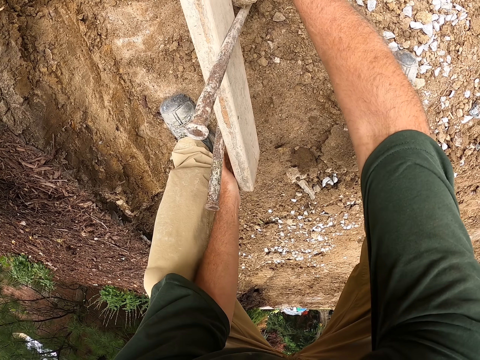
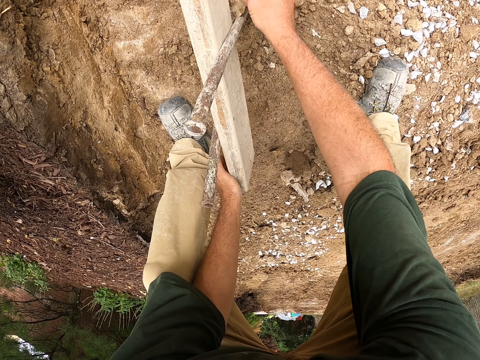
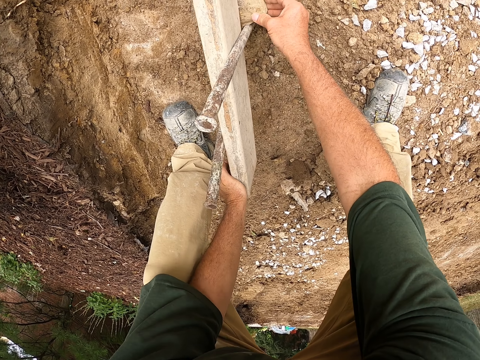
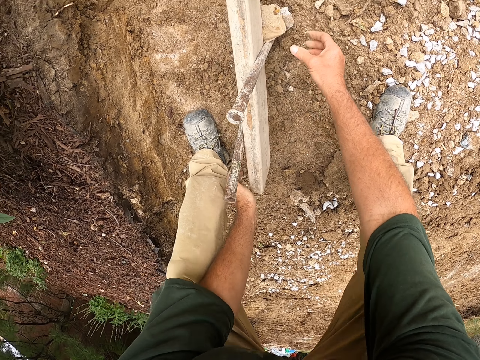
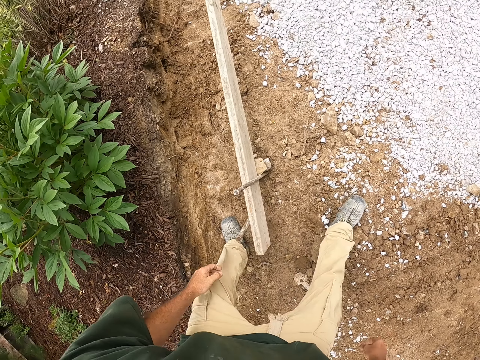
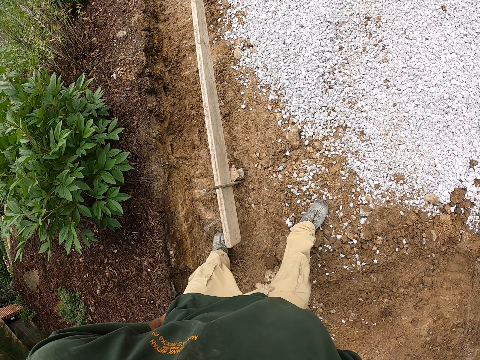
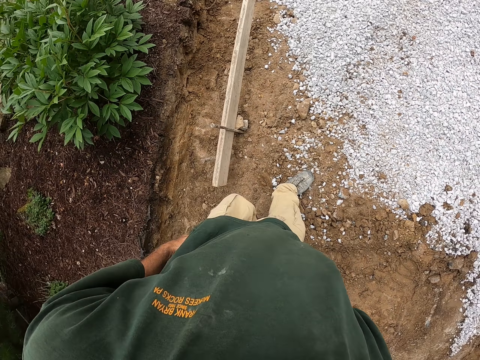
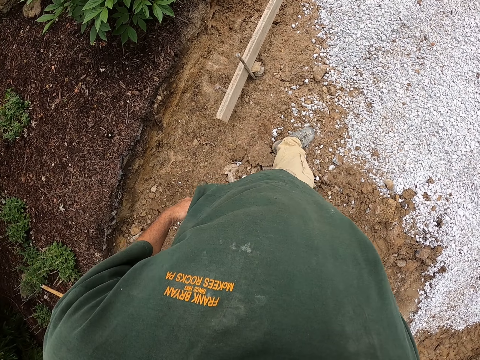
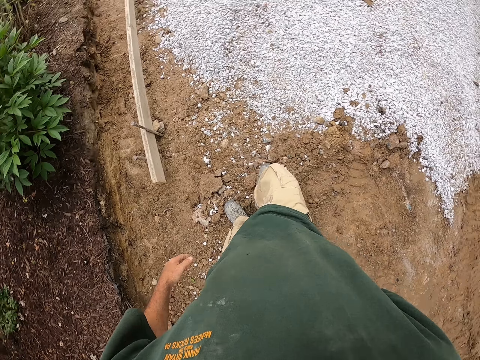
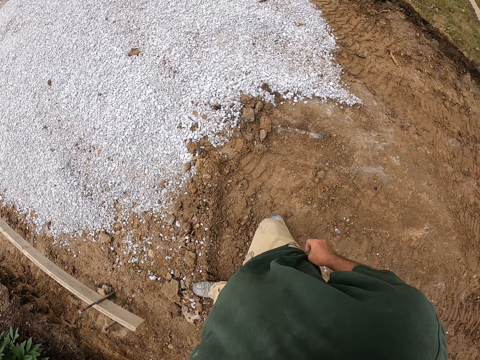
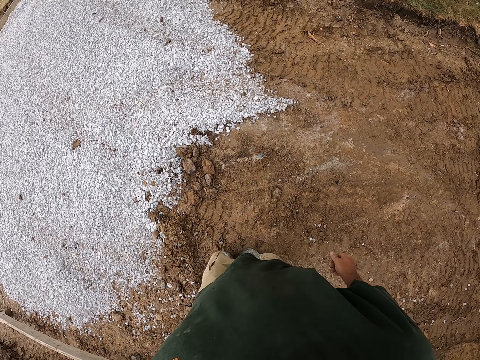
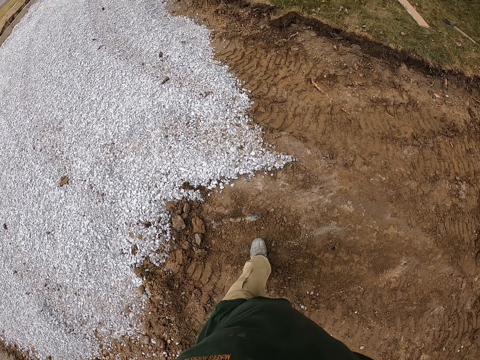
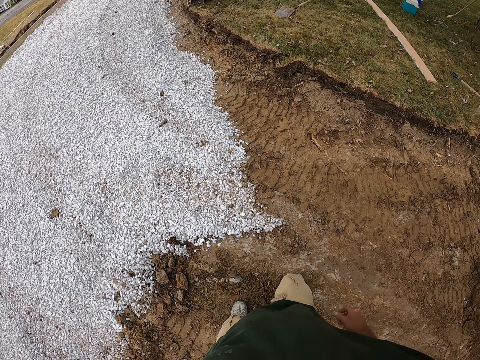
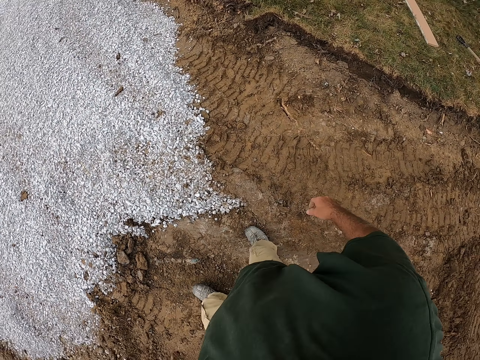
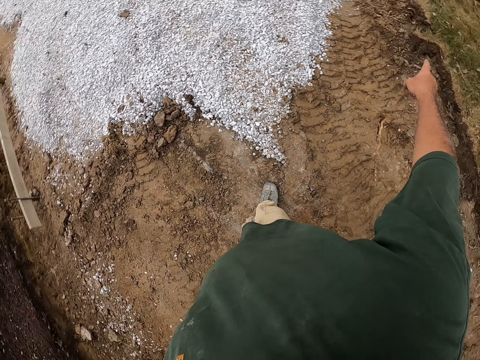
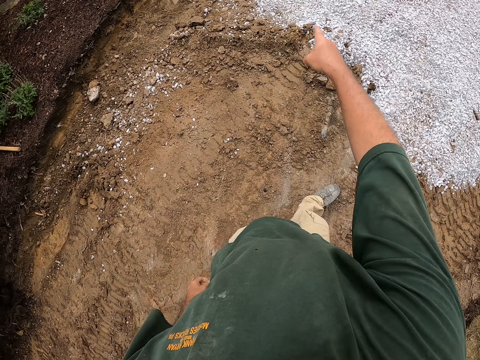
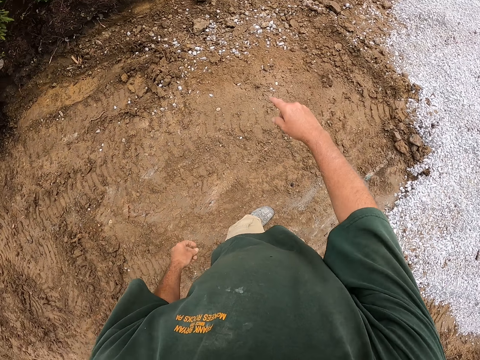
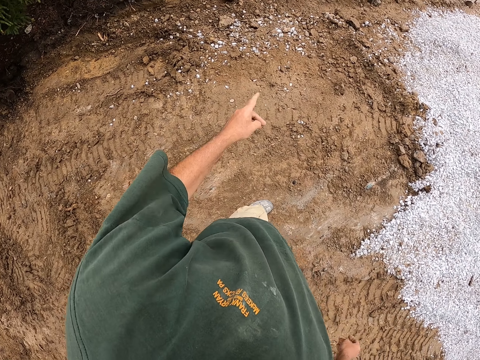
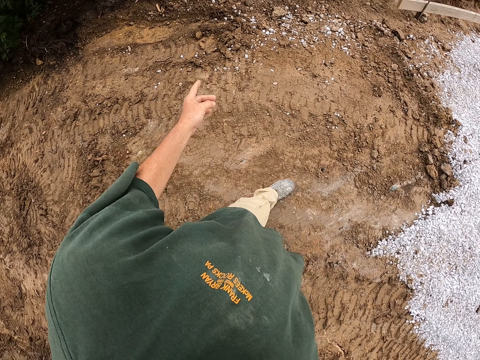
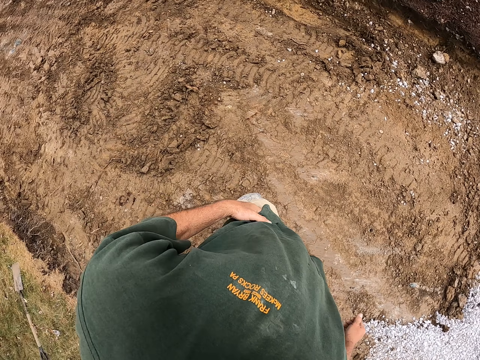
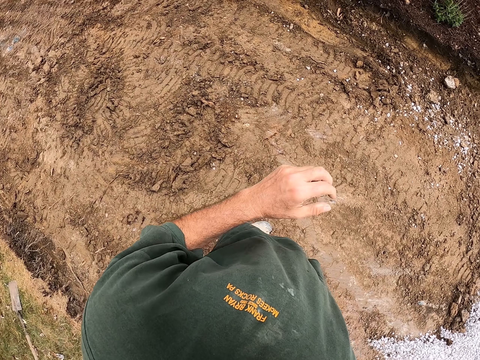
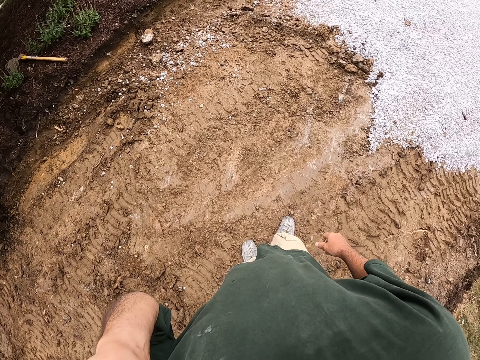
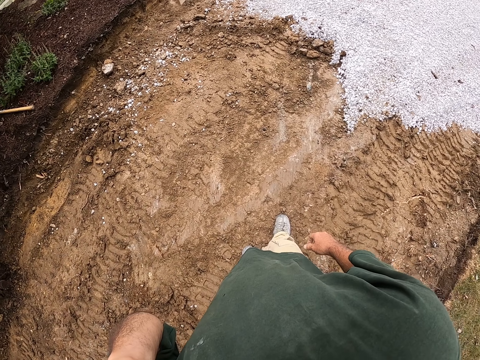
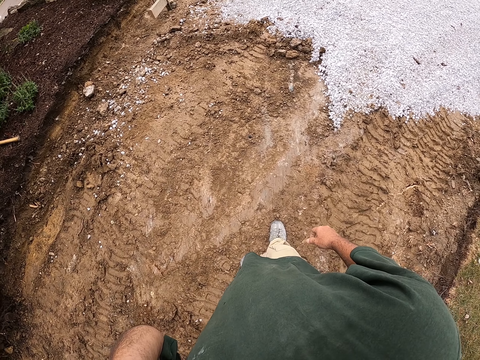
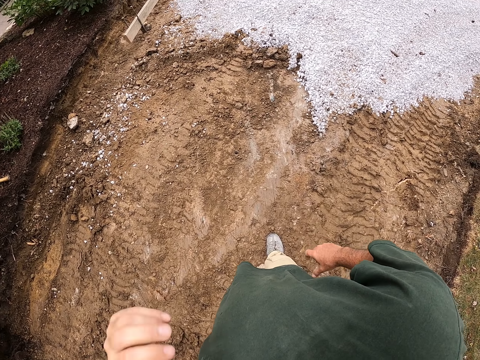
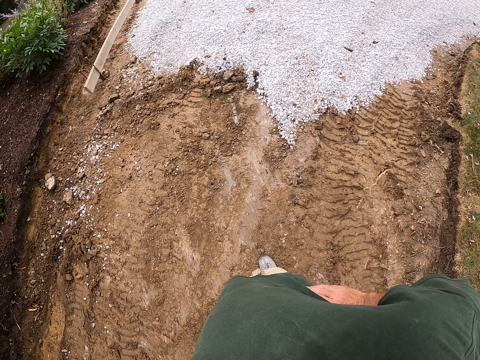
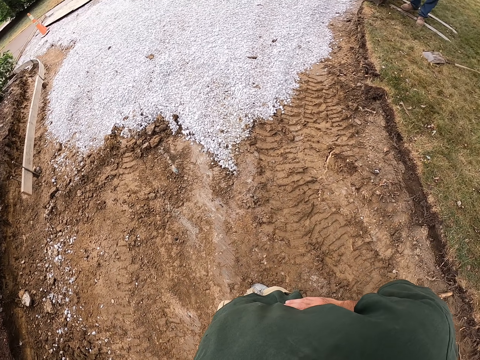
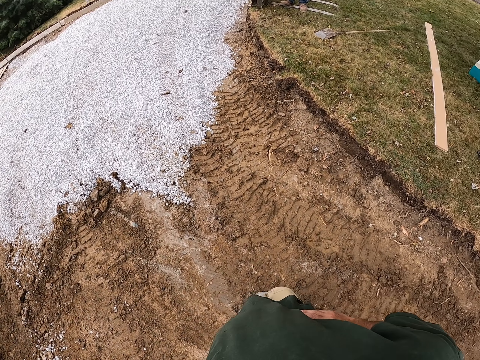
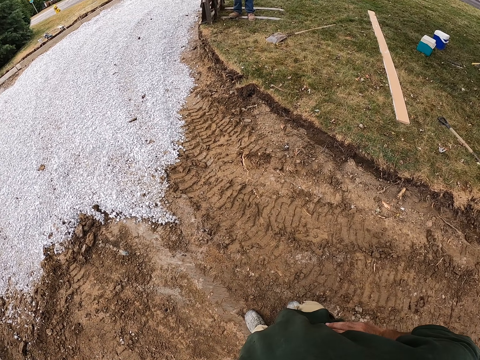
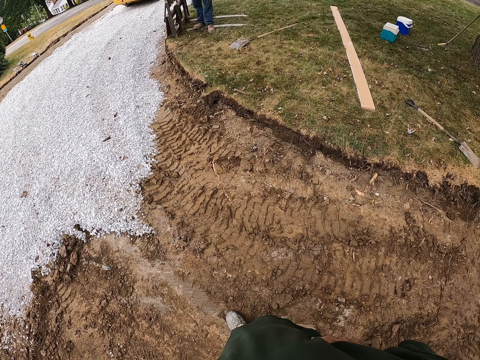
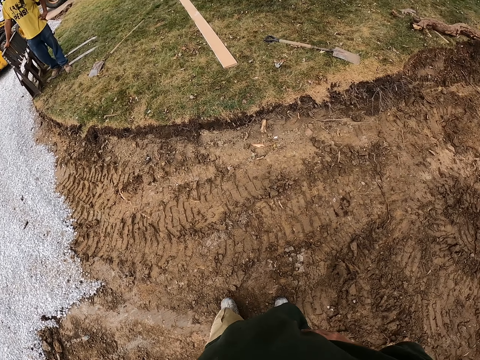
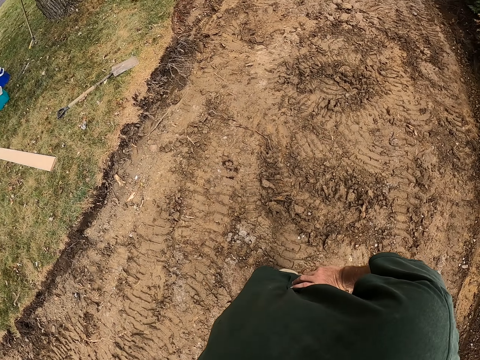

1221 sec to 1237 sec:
The camera wearer places the stone under the piece of wood. He stands up. He looks around the compound. He walks around the compound. He points at something. He touches something. He holds his waist. He touches the waist area. He looks around the compound.

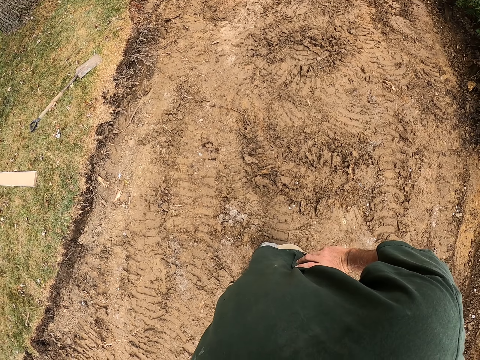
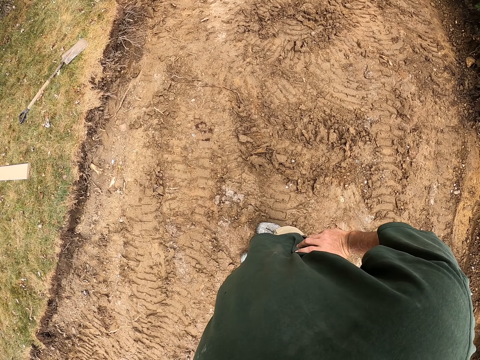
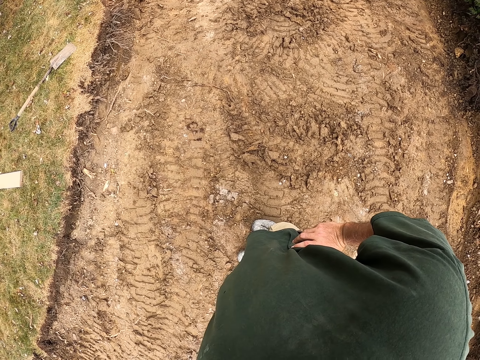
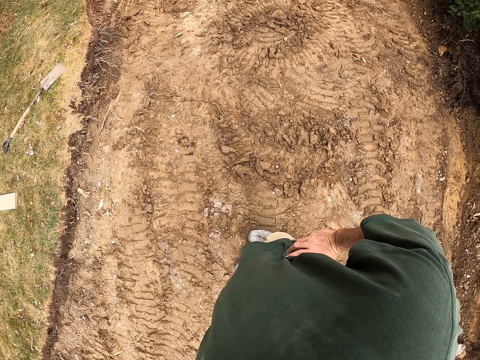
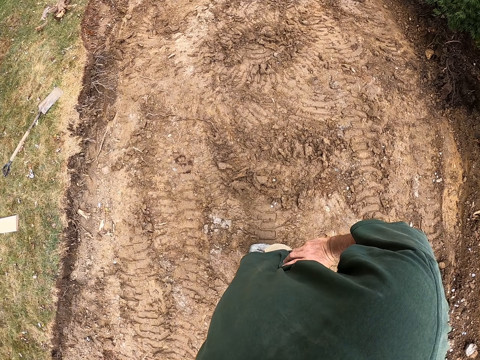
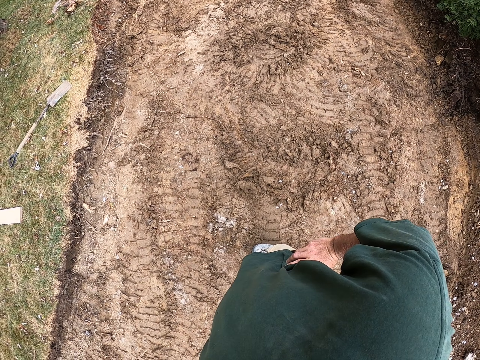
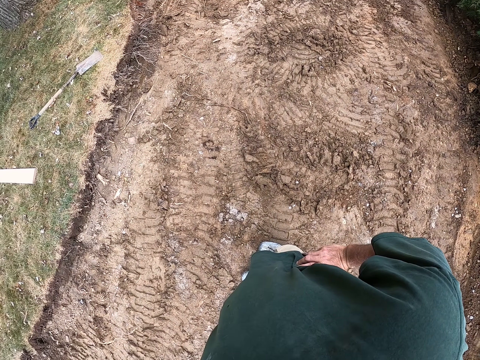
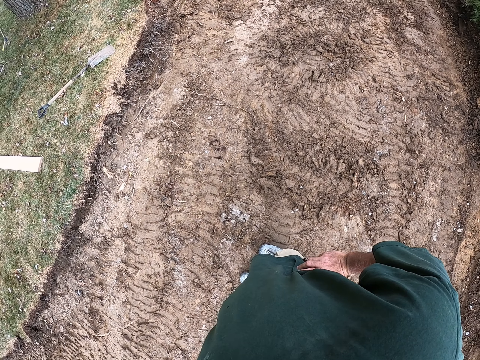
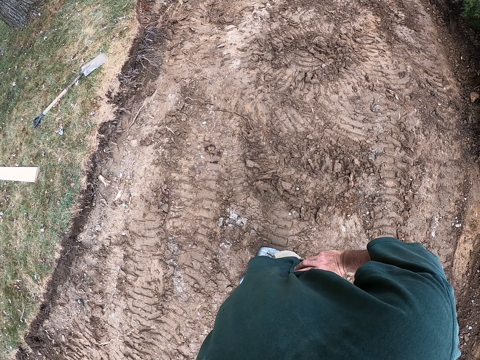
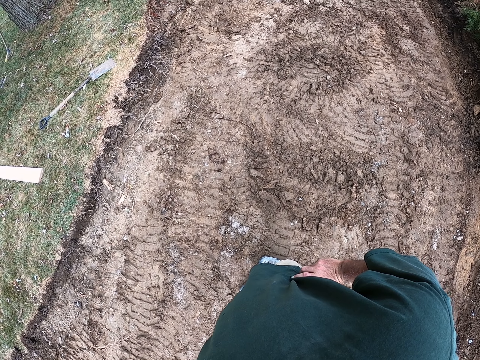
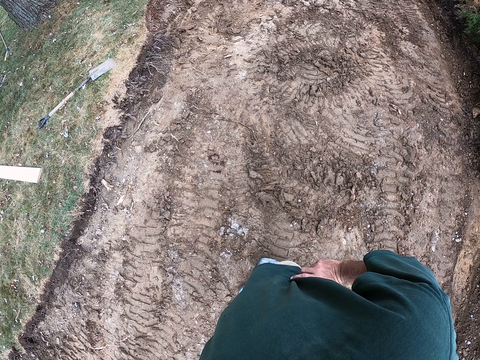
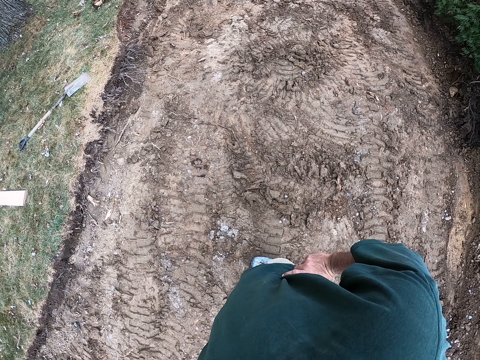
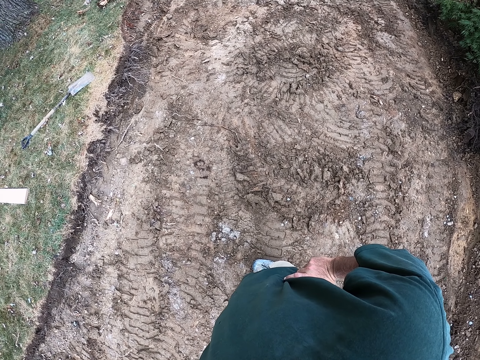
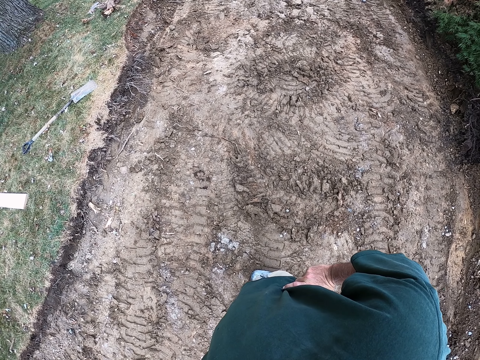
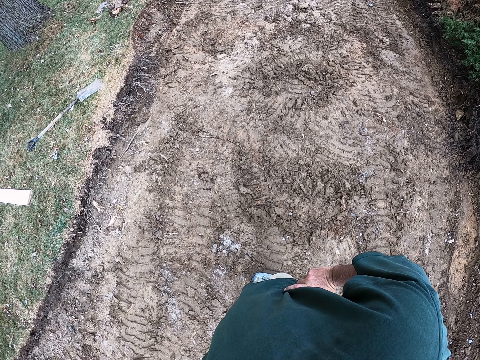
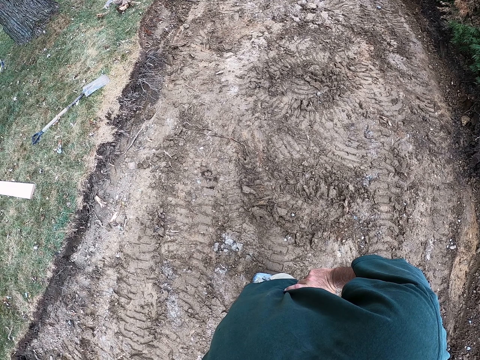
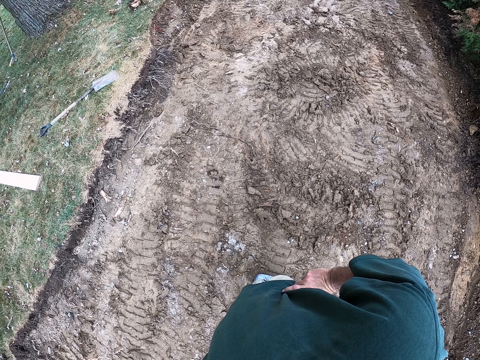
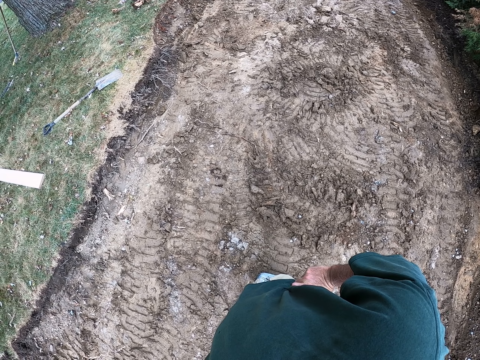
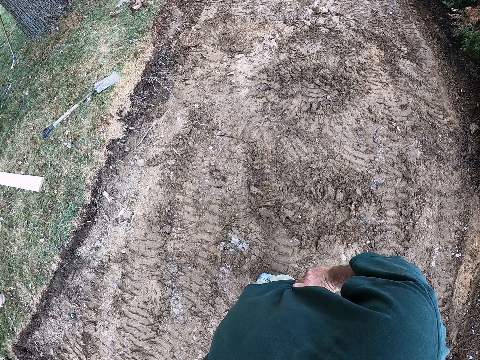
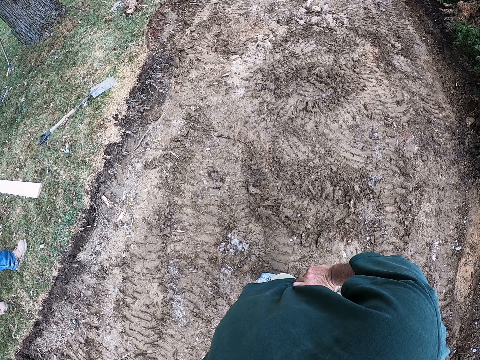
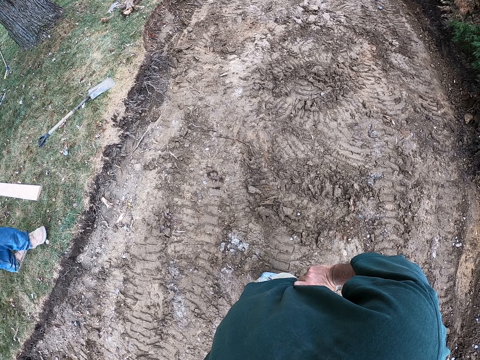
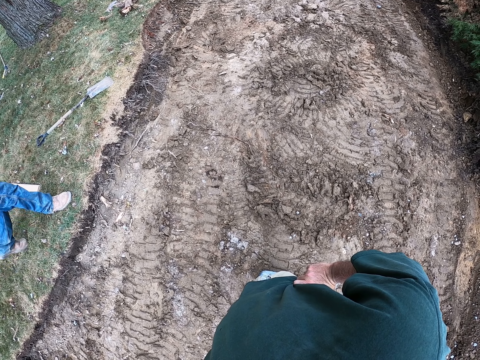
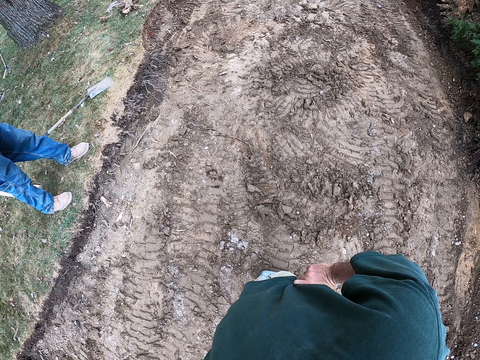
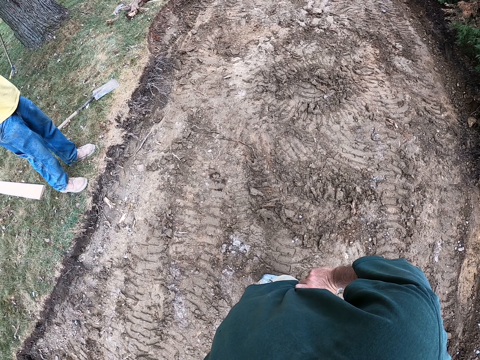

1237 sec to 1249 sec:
The camera wearer stands for a while. A man walks around the compound, in front of the camera wearer.
